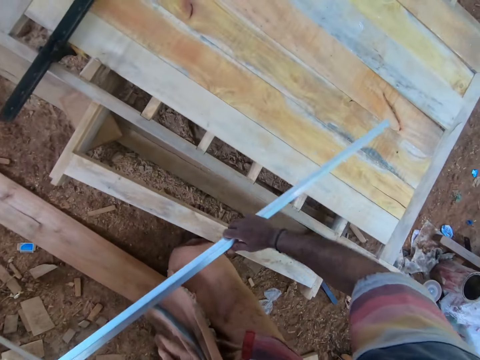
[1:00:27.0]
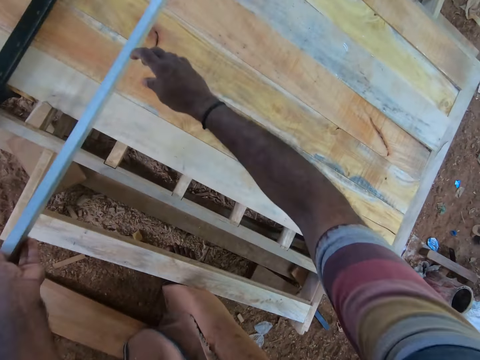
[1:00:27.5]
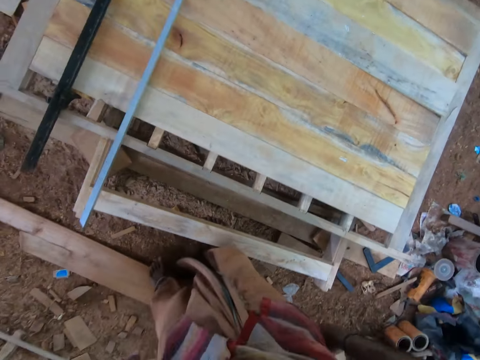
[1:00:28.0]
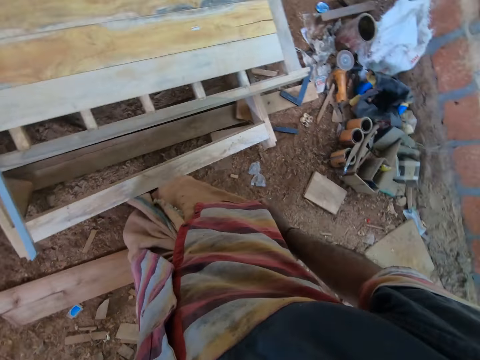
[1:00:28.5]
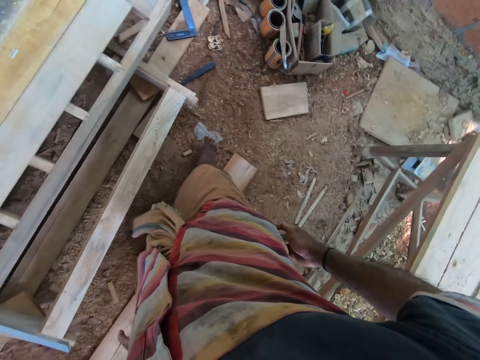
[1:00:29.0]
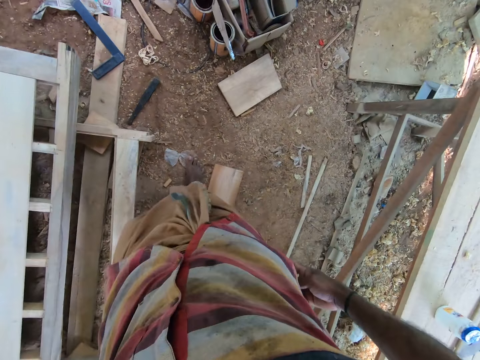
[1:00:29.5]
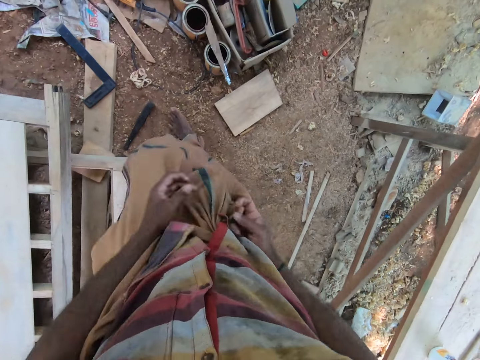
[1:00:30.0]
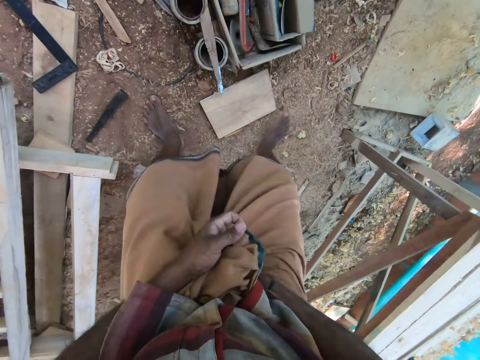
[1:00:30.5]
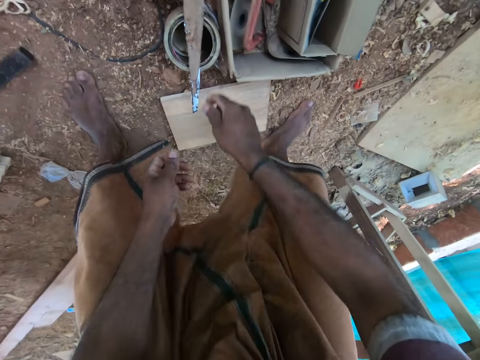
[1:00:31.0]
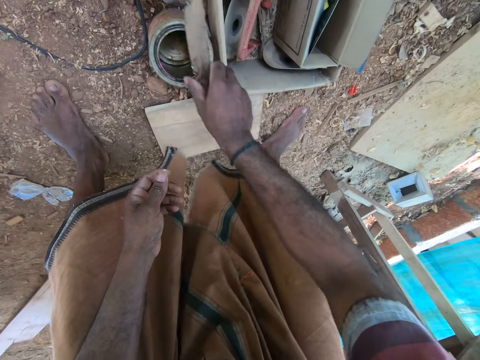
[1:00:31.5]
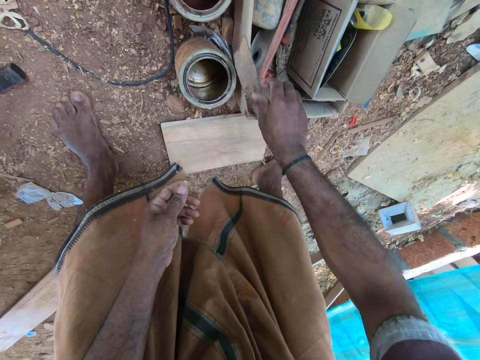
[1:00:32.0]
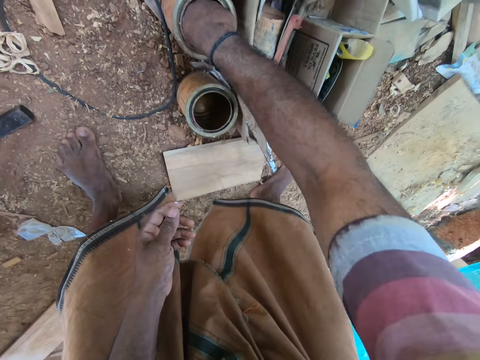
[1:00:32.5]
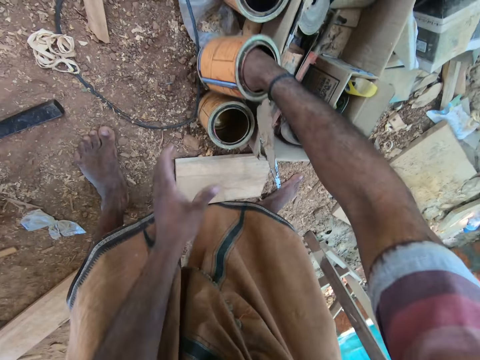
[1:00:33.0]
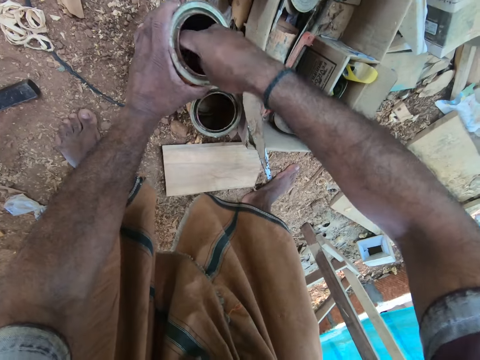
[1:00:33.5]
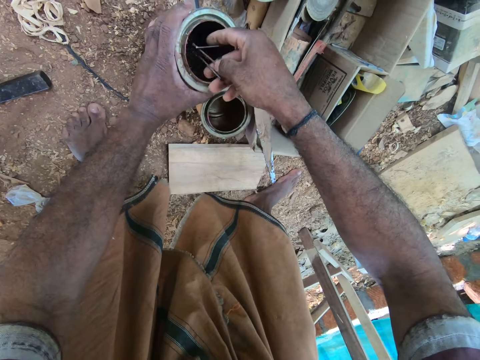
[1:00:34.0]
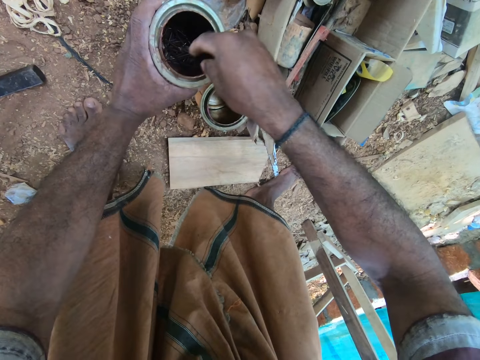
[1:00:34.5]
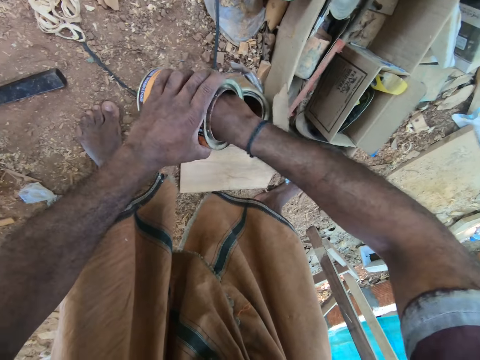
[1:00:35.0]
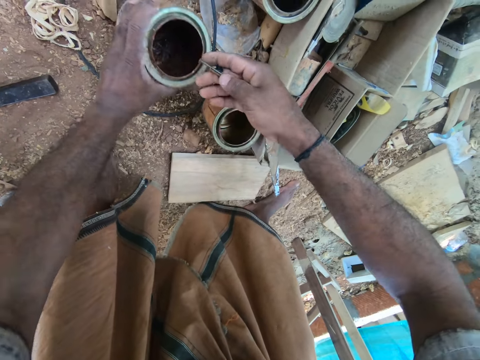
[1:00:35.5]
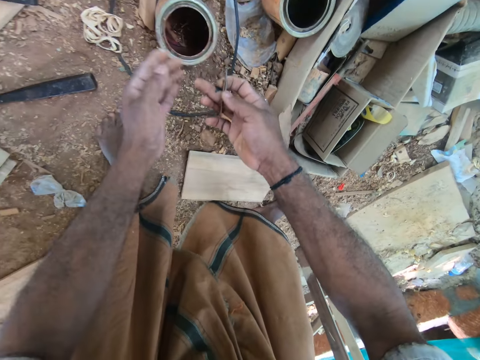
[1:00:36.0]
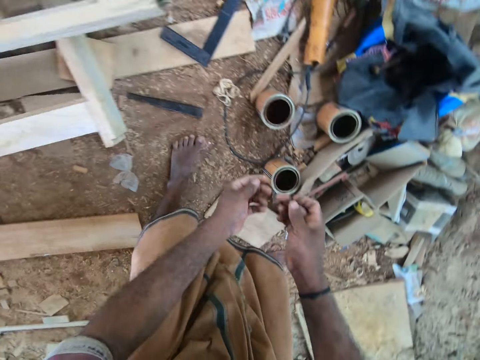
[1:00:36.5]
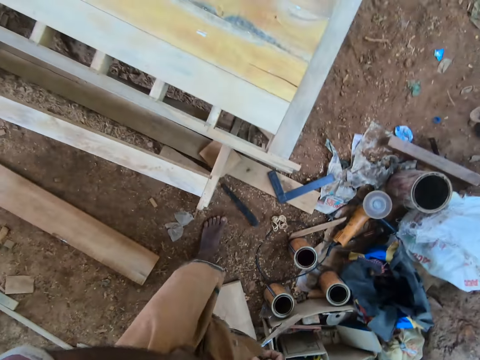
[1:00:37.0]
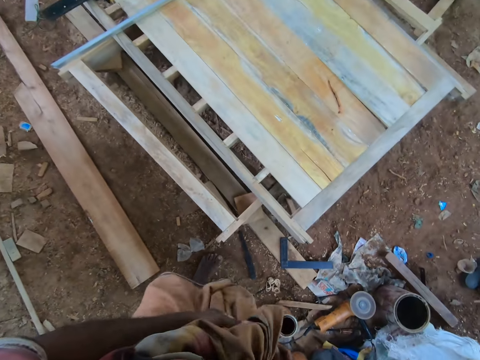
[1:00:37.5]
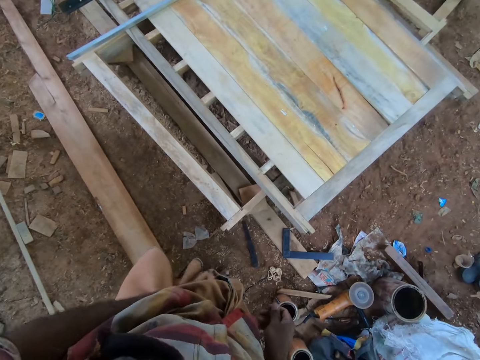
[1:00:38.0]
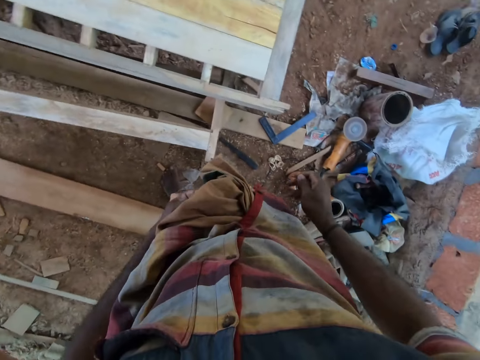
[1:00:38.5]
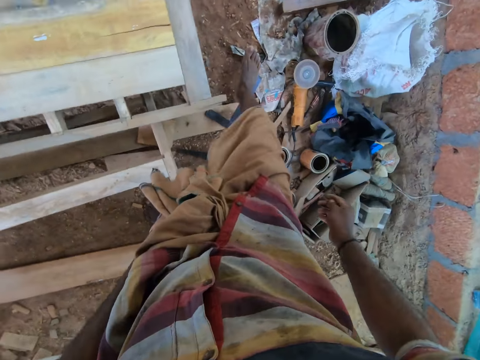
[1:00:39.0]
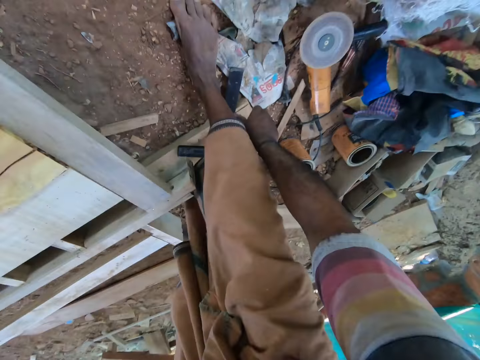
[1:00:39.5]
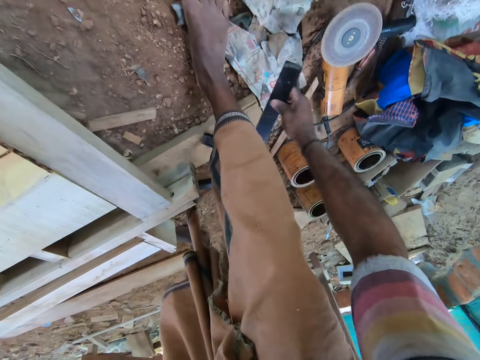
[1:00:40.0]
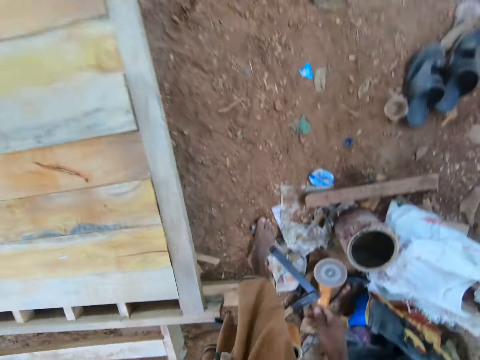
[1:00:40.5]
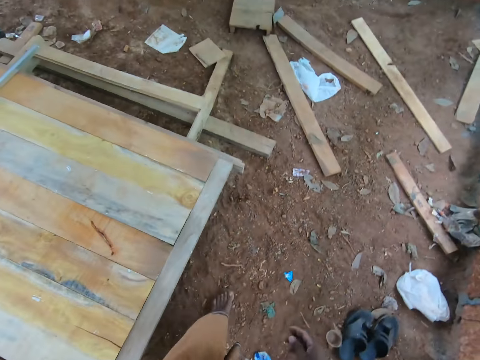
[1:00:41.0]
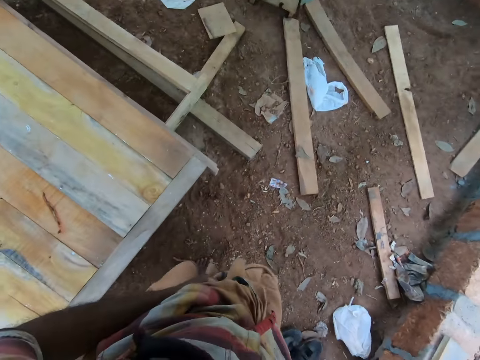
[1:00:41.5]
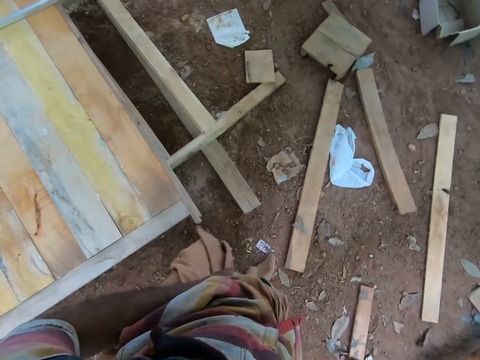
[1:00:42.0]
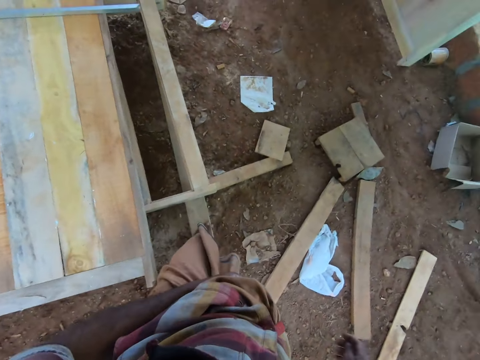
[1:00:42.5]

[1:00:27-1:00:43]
The camera wearer drops the bottle on the table with his left hand. He drops the range on the woodwork with both hands. He picks up a piece of wood from a can with his right hand. He holds the door. He drops the piece of wood on the can with his right hand. He dips his right hand into the can on the ground. He picks up the can from the ground with his right hand. He holds the can with his left hand. He picks up nails from the can with his right hand. He drops the nails in the can with his right hand. He drops the can on the ground with his left hand. He passes a nail from his right hand to his left hand. He holds his cloth with his left hand. He picks up an L-square from the ground with his right hand. He drops the L-square on the ground with his right hand.

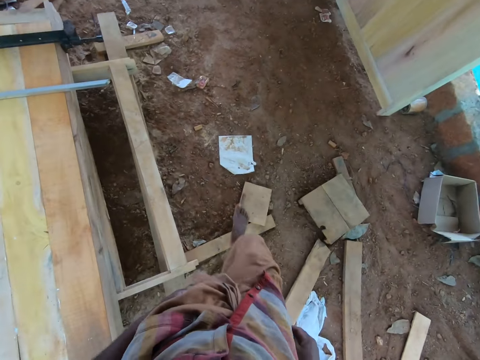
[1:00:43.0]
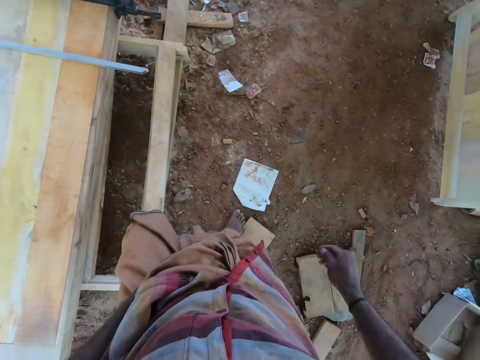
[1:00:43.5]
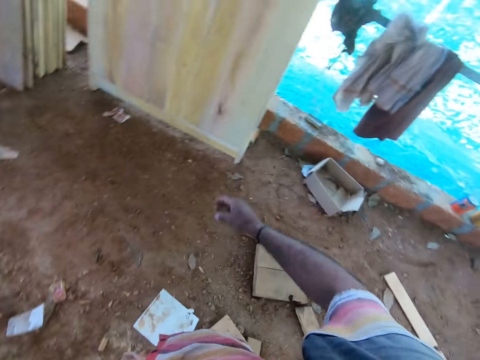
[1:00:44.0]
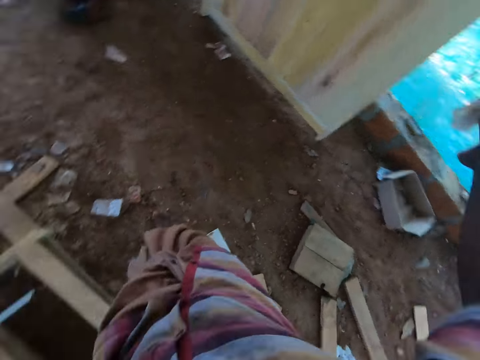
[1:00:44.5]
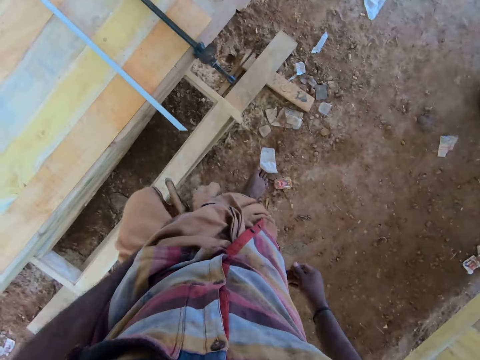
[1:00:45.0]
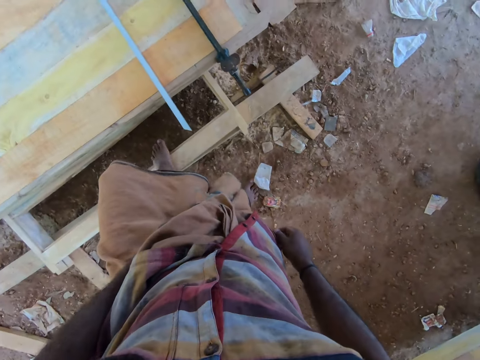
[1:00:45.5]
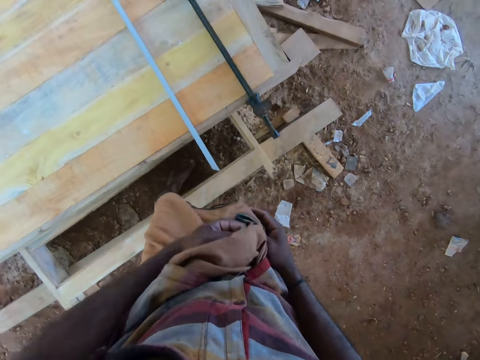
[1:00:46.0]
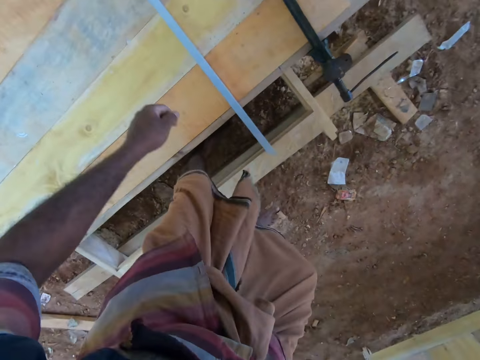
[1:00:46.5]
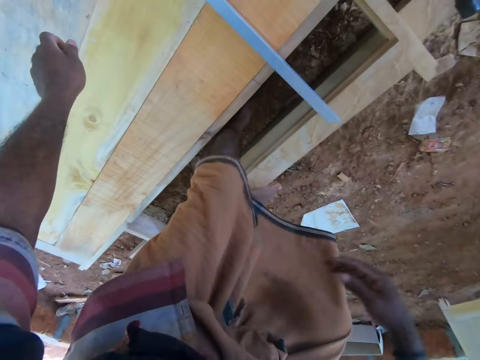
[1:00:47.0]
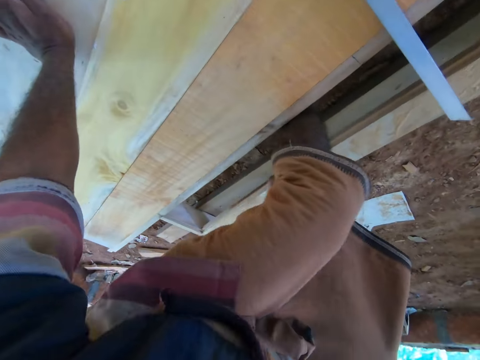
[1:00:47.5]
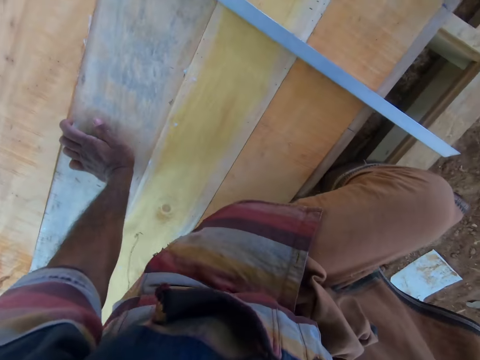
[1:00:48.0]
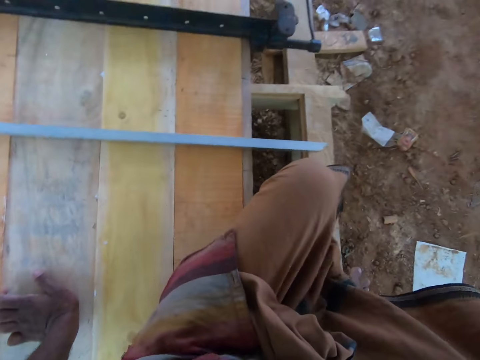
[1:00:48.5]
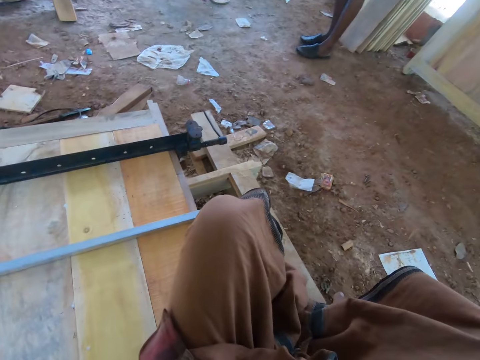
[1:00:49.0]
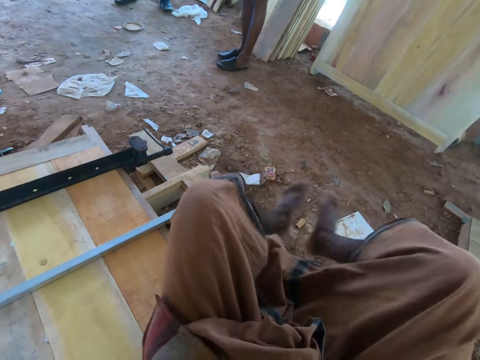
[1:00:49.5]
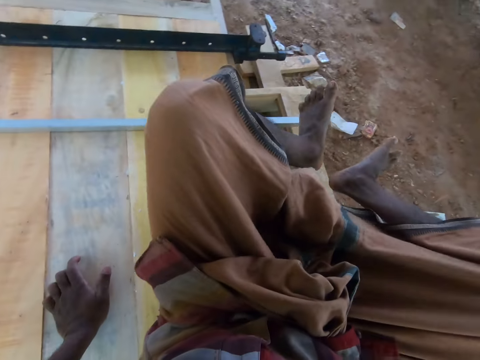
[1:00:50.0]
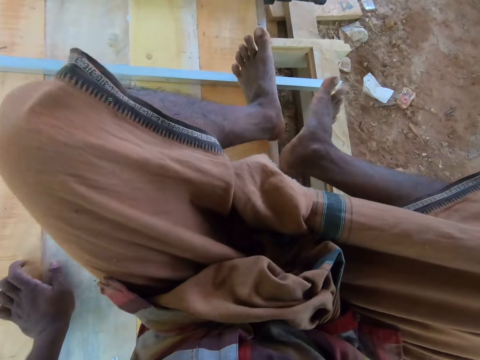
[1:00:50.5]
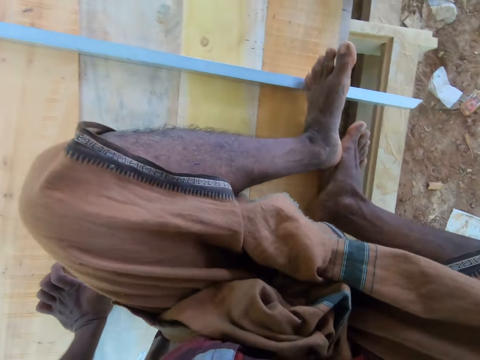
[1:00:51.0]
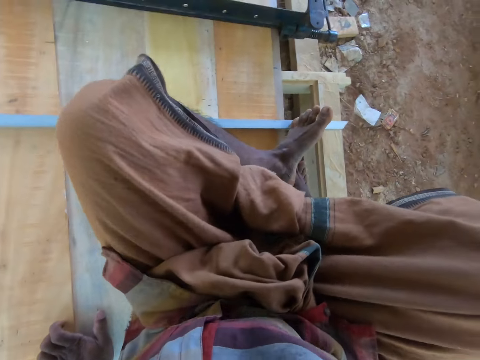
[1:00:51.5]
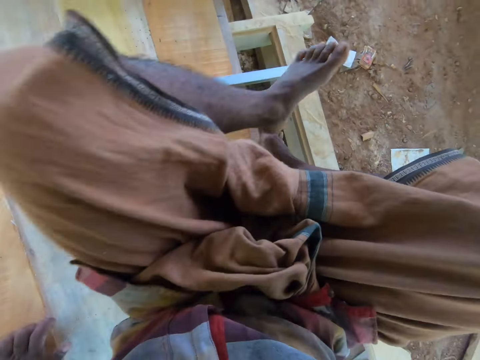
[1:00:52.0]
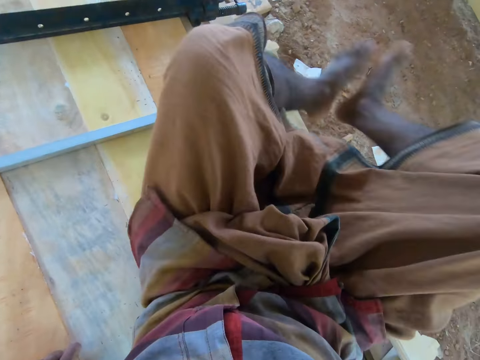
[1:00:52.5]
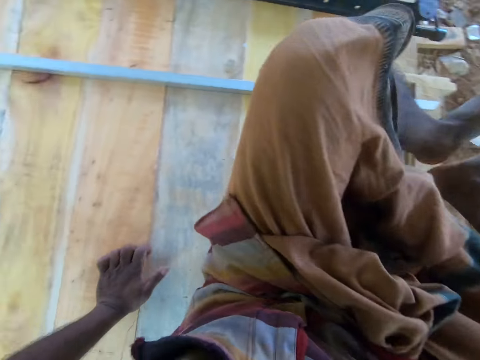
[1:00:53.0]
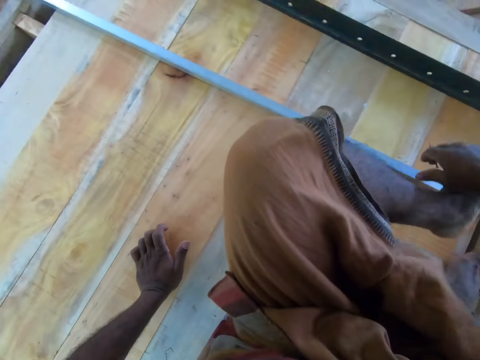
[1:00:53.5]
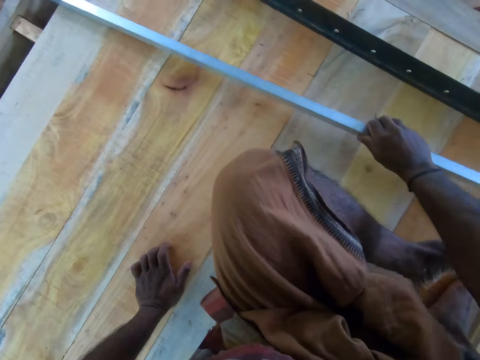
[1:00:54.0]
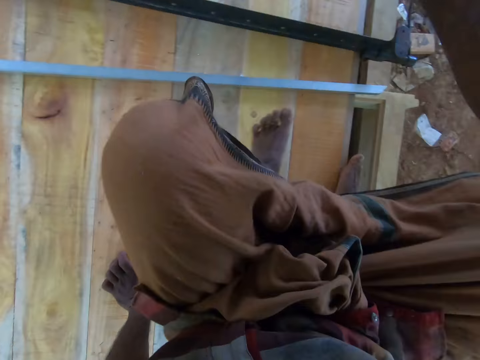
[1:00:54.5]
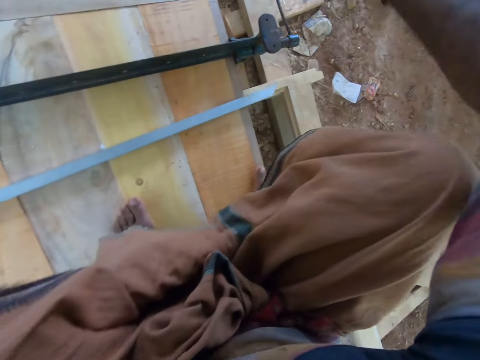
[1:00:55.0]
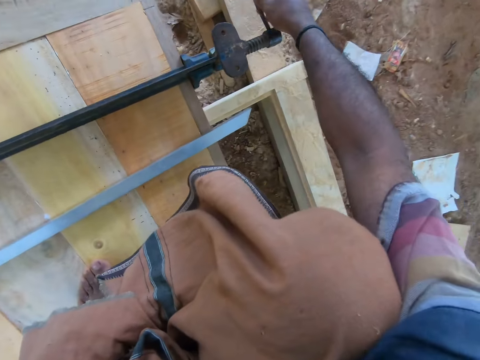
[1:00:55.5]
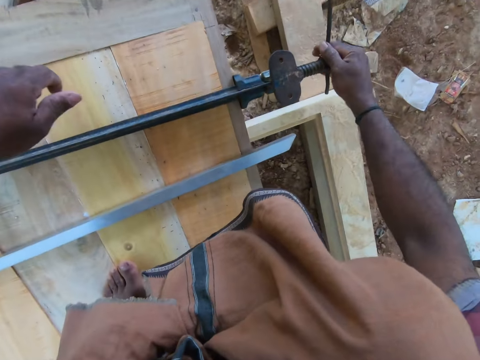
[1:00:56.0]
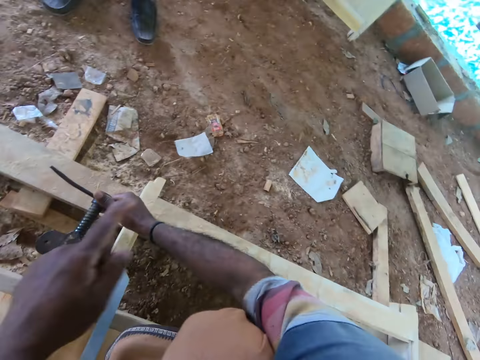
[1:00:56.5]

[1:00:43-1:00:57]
The camera wearer moves his hands. He places his left hand on the woodwork. He sits on the woodwork. He moves the range on the woodwork with his right hand.
